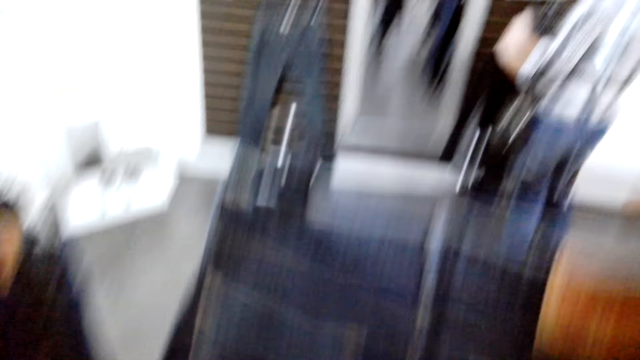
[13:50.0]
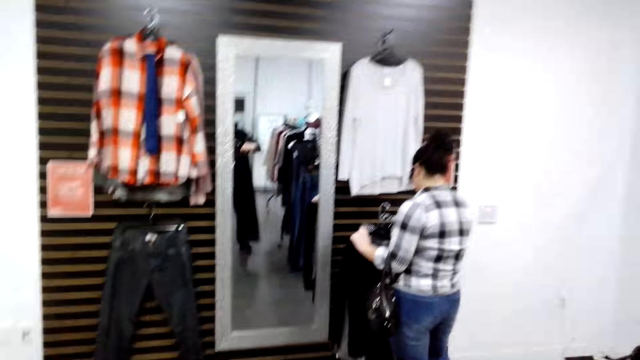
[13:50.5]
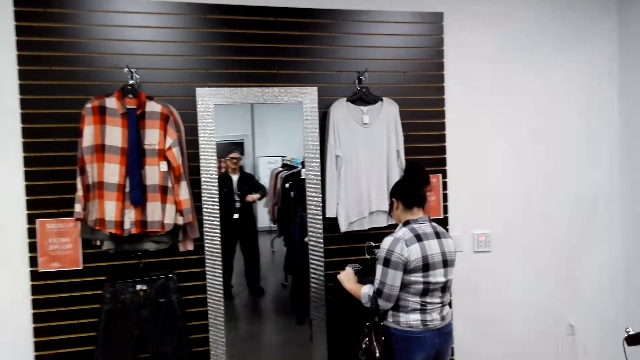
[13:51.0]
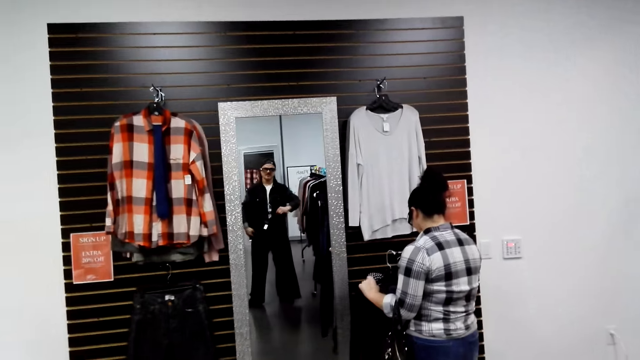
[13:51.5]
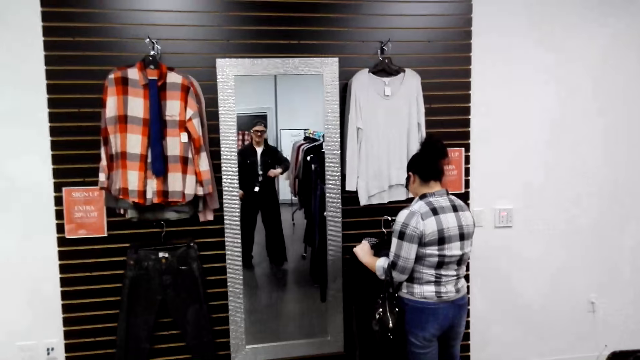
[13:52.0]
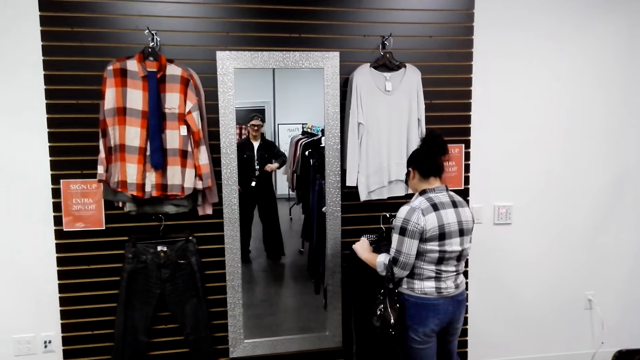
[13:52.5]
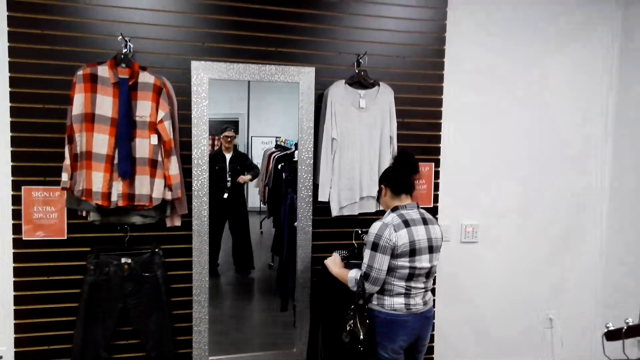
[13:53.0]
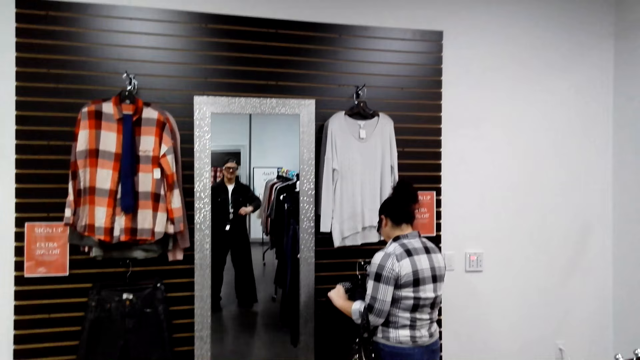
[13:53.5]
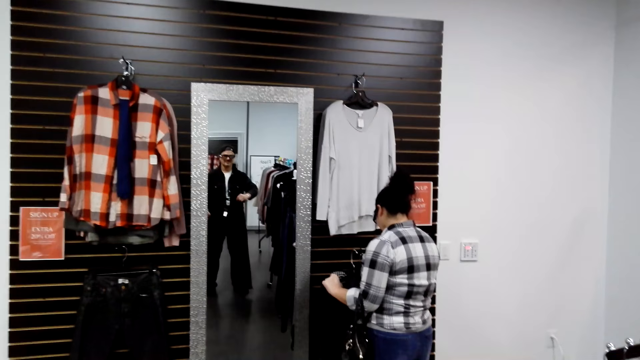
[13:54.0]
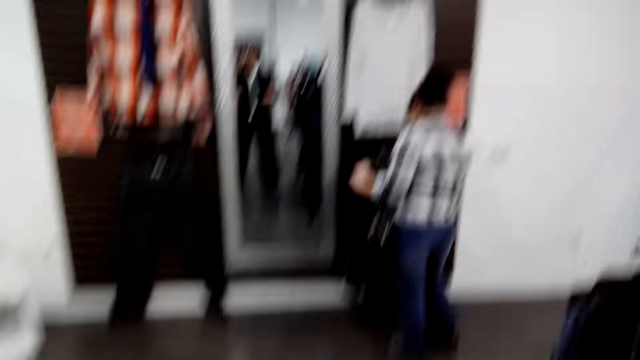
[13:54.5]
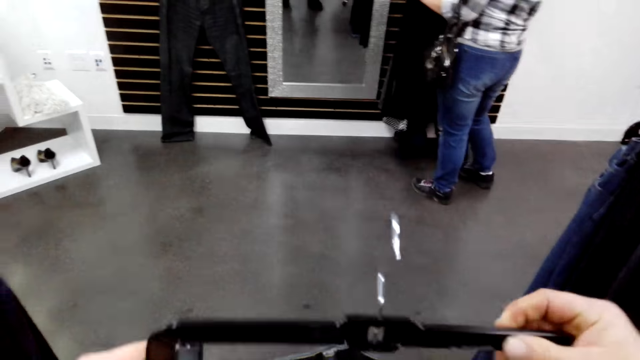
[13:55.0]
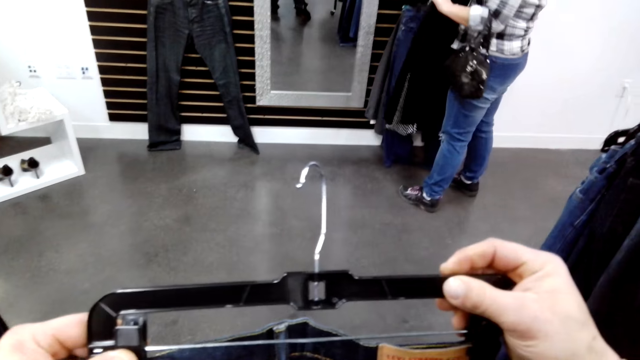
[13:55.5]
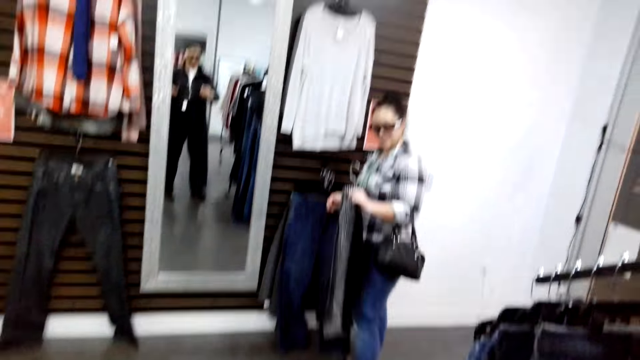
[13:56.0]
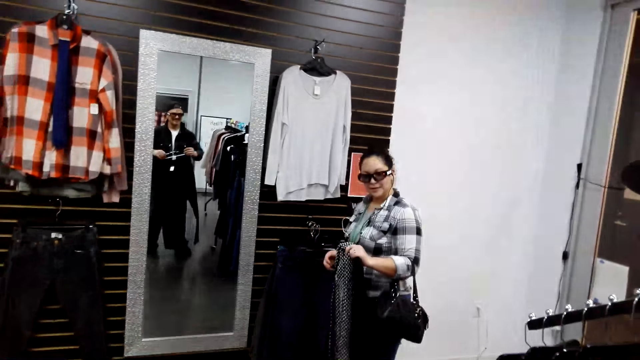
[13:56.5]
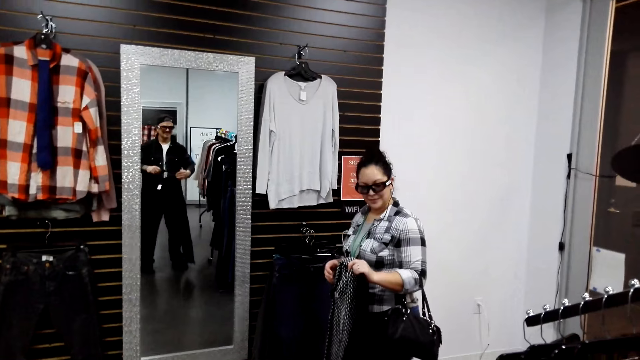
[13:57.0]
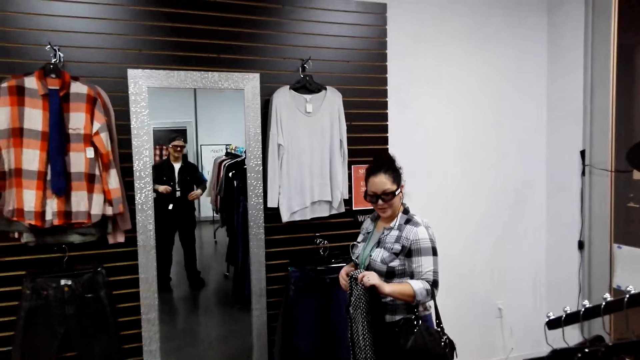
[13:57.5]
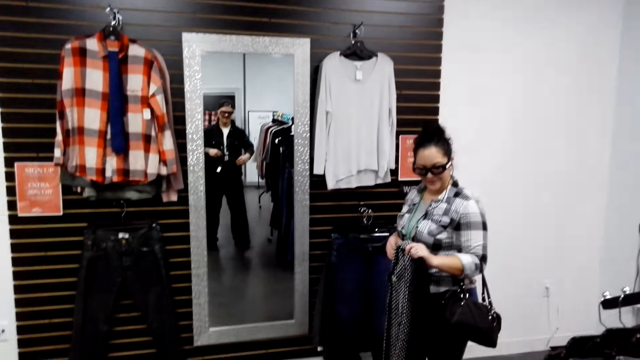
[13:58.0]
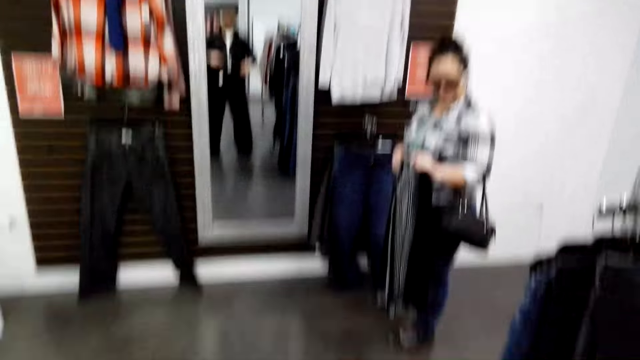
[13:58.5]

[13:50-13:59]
The camera wearer looks at the trouser. They look at the dressing mirror while holding the cloth. A person holds a cloth as he looks at the camera wearer.

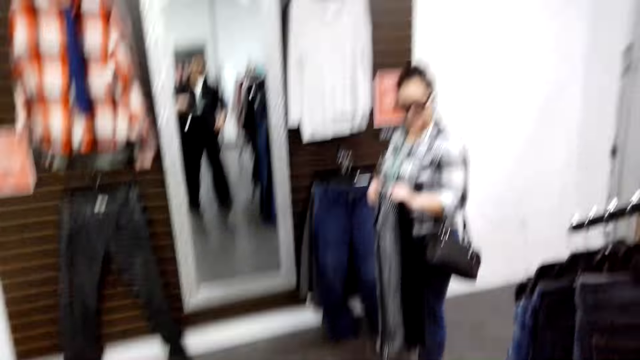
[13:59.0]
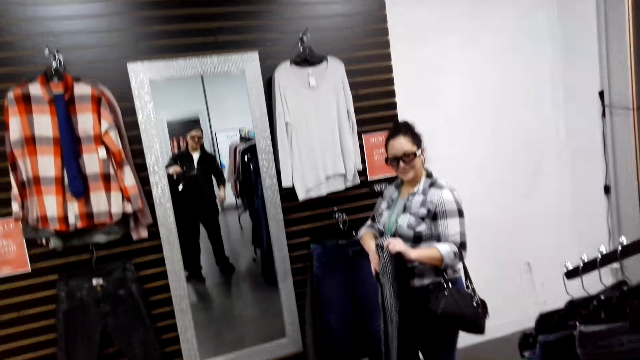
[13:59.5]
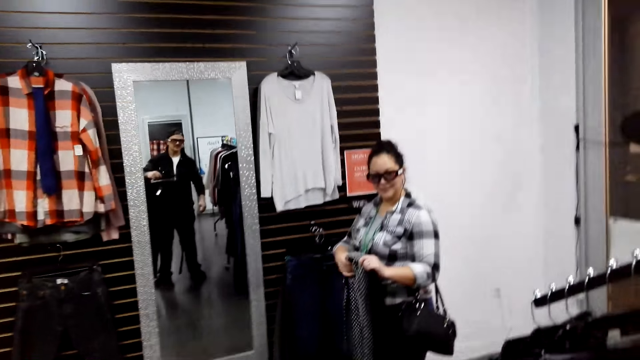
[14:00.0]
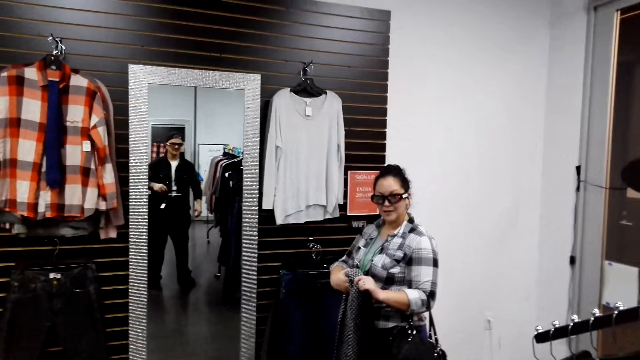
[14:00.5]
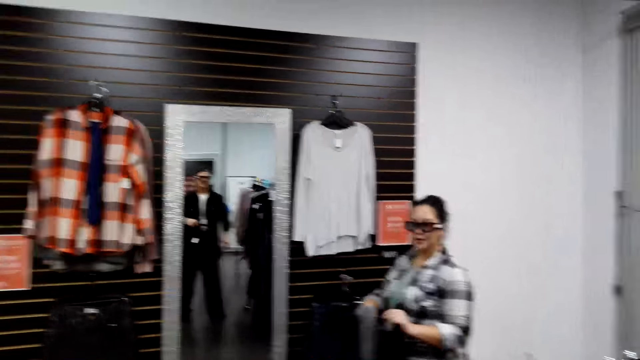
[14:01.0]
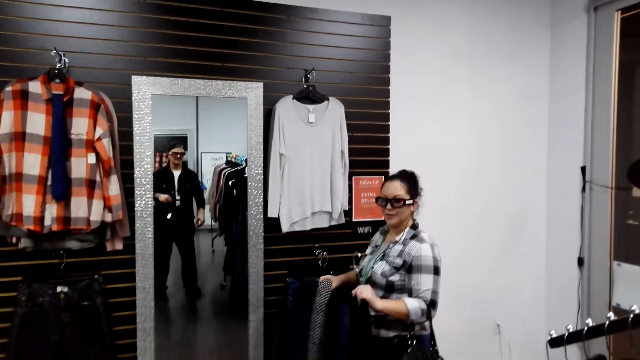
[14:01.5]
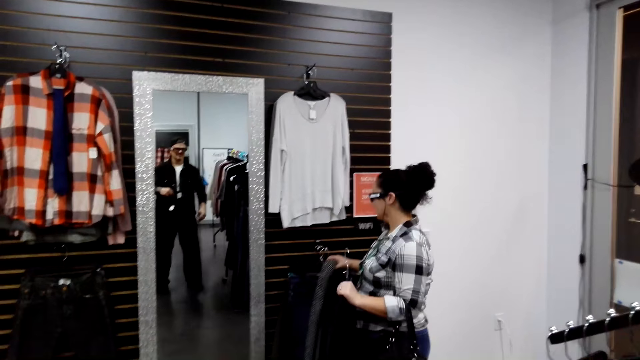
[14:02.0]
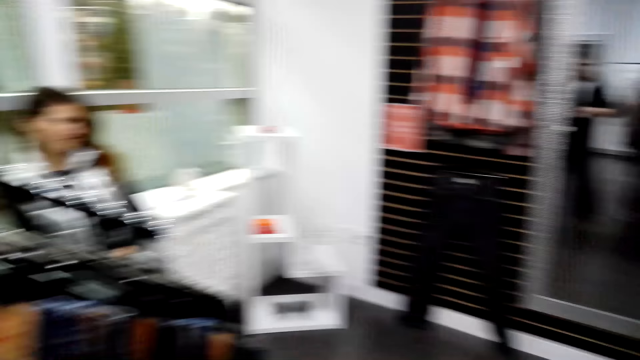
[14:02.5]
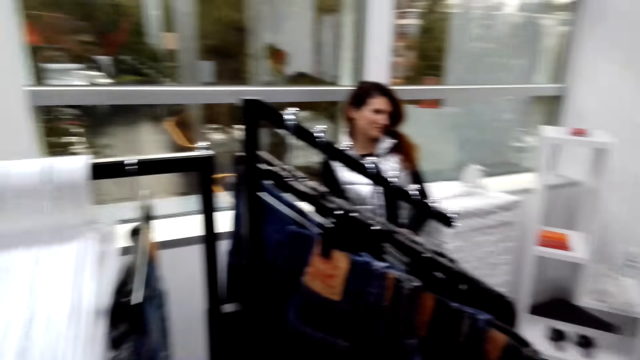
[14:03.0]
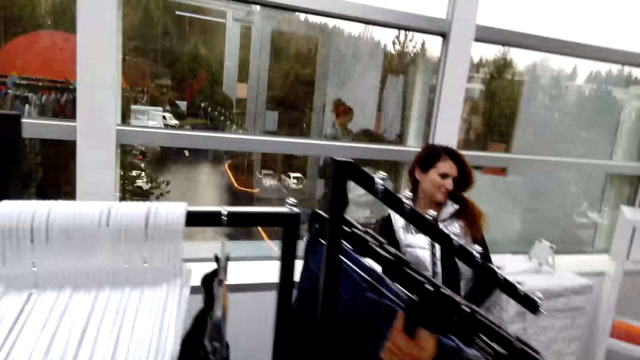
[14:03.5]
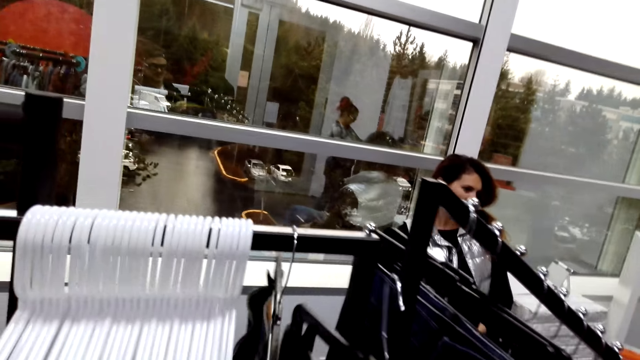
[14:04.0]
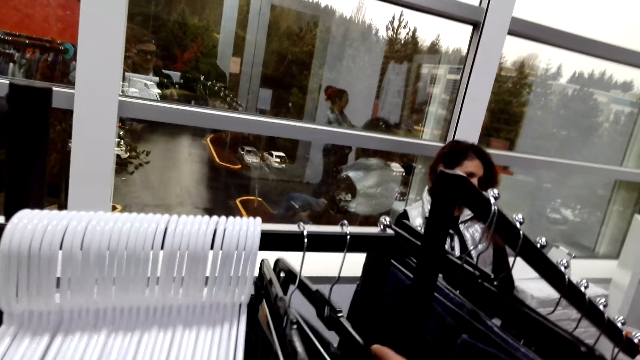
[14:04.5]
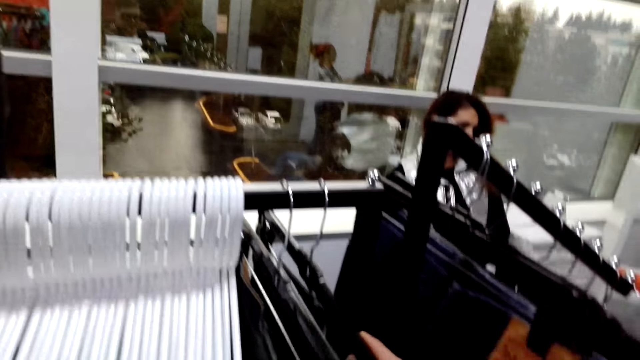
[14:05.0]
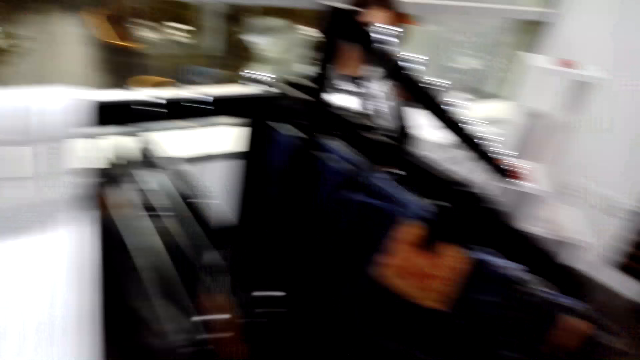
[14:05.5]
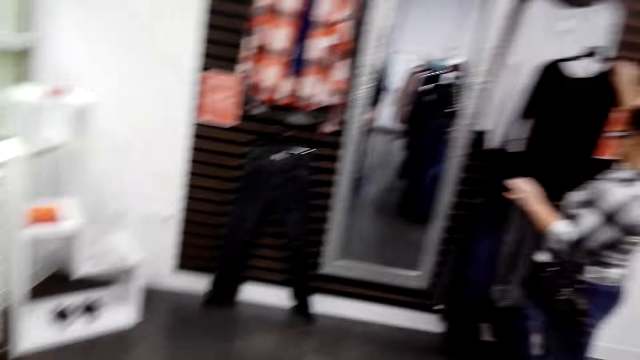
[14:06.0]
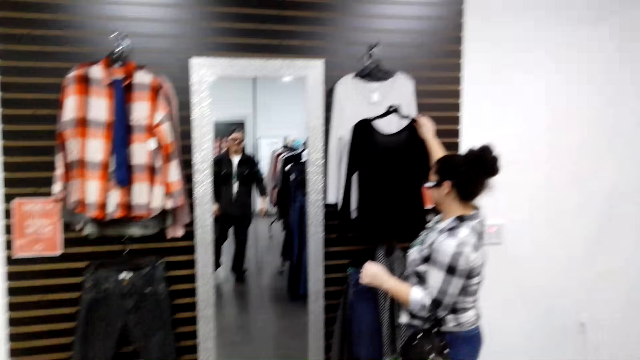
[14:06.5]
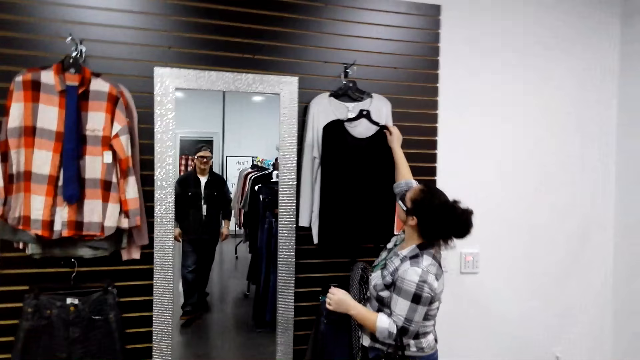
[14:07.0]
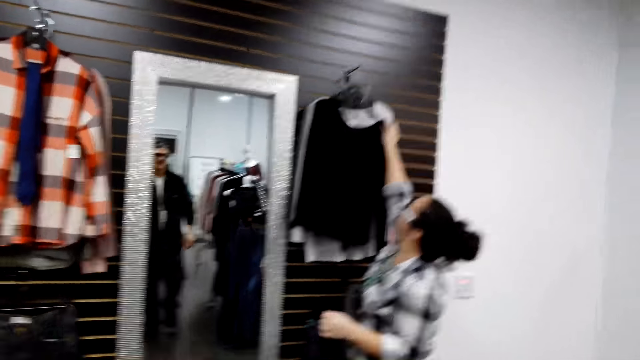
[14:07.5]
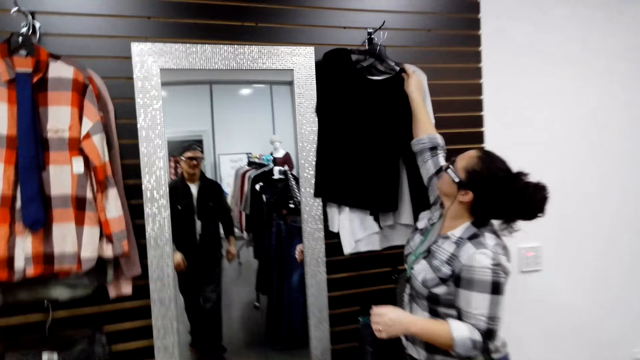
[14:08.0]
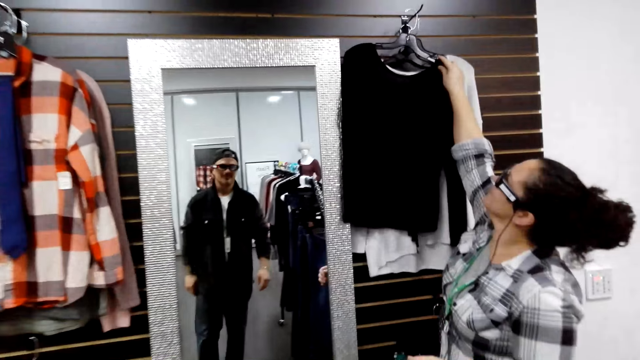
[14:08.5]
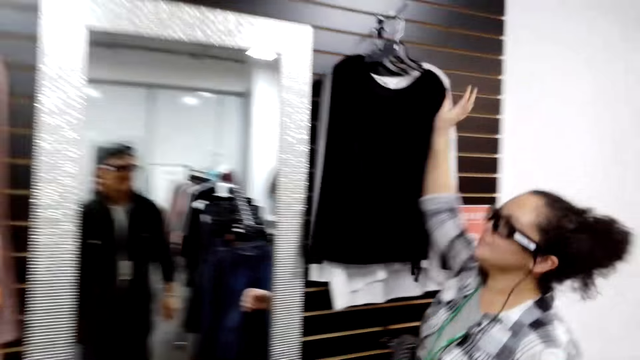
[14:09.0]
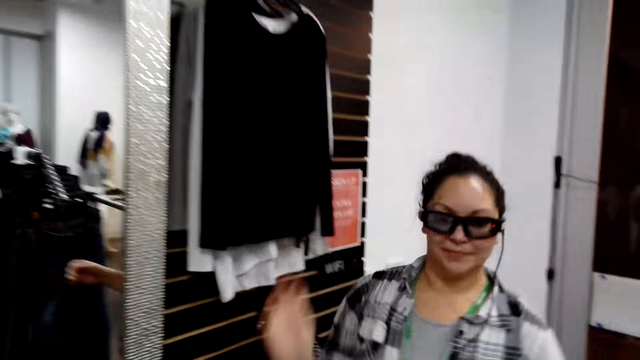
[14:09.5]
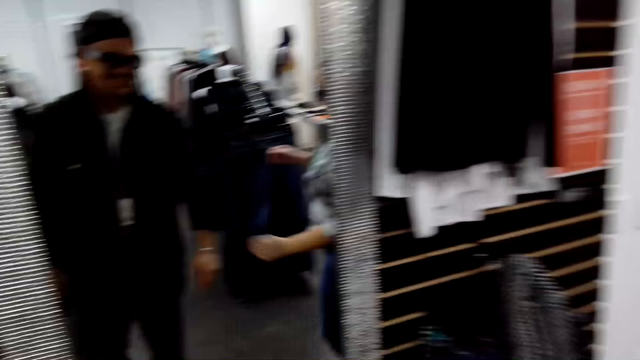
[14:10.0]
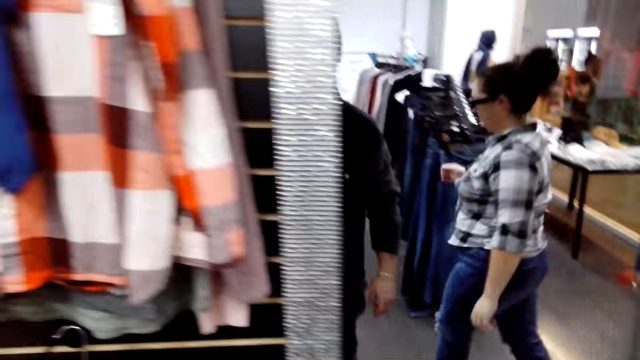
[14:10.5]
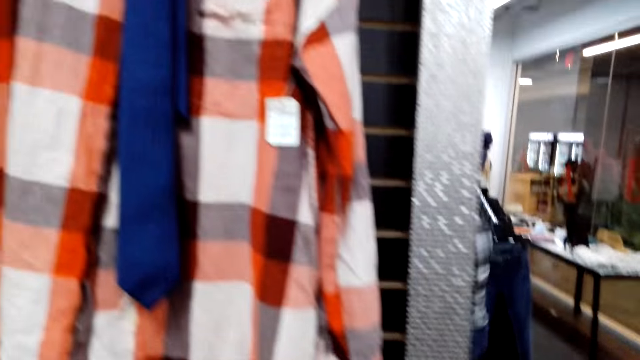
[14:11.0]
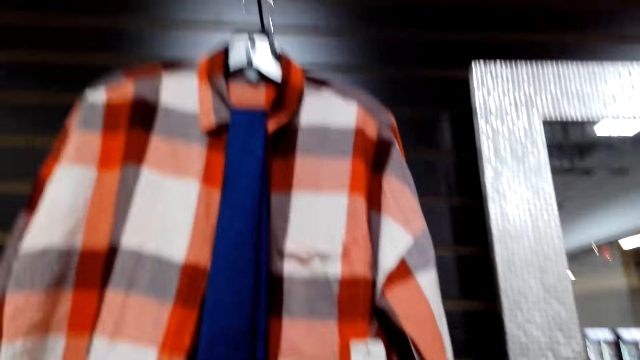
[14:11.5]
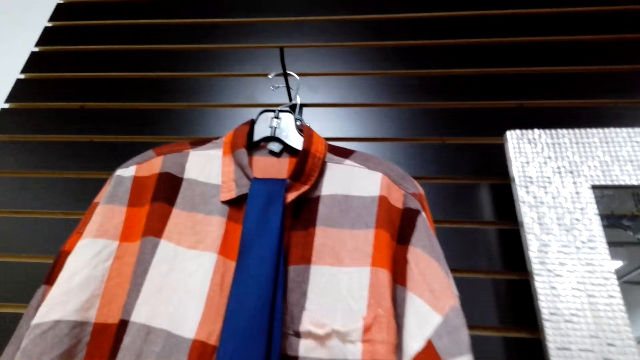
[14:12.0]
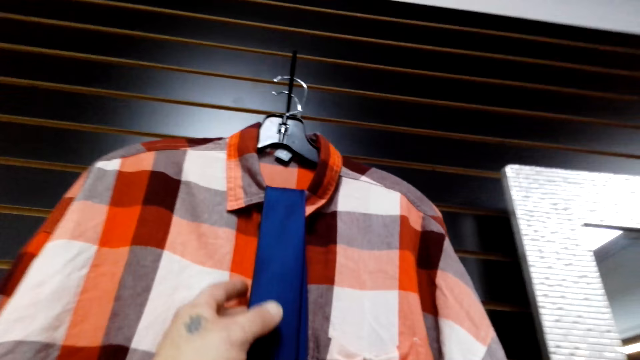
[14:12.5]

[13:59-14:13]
A person returns the cloth. The camera wearer fits the trouser on himself. They hang the trouser back. They walk to another shirt. They walk towards hanged shirts.
